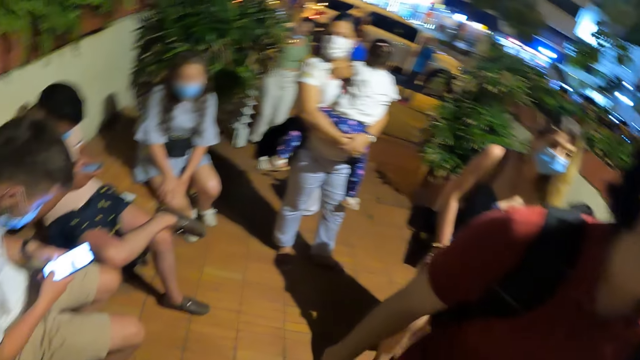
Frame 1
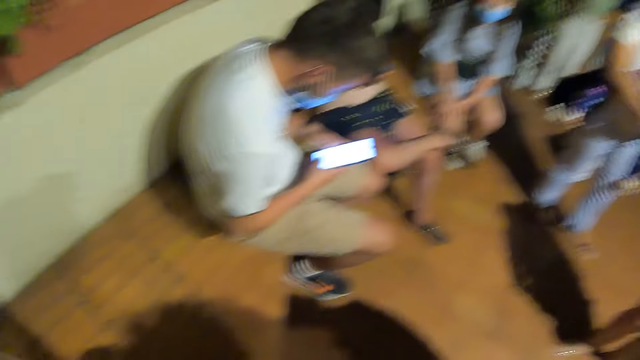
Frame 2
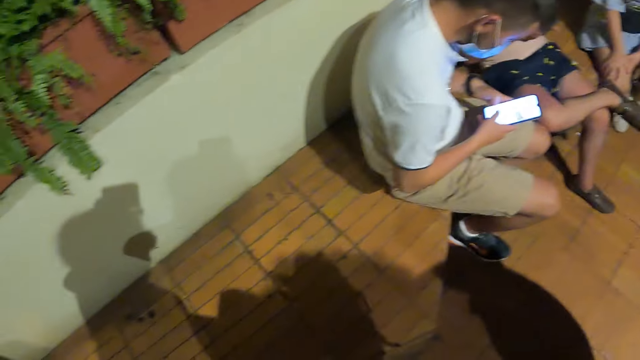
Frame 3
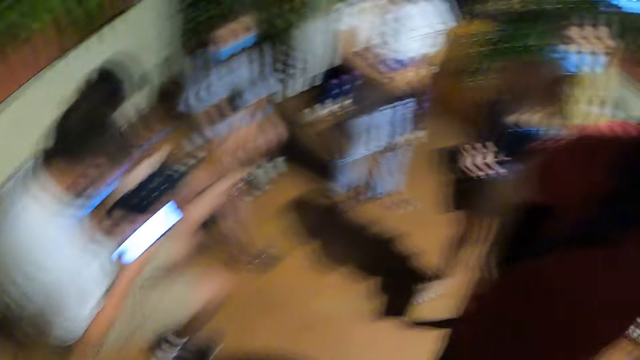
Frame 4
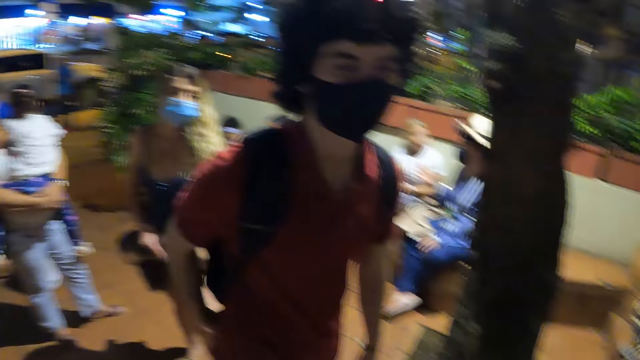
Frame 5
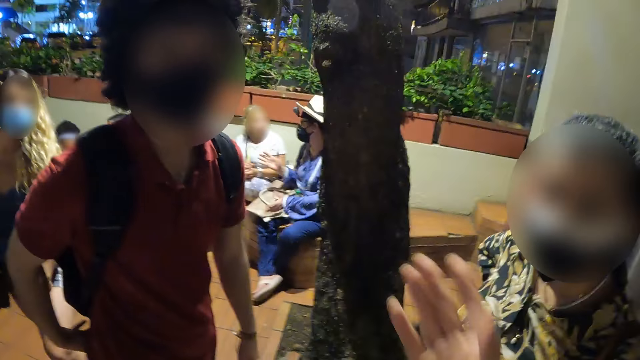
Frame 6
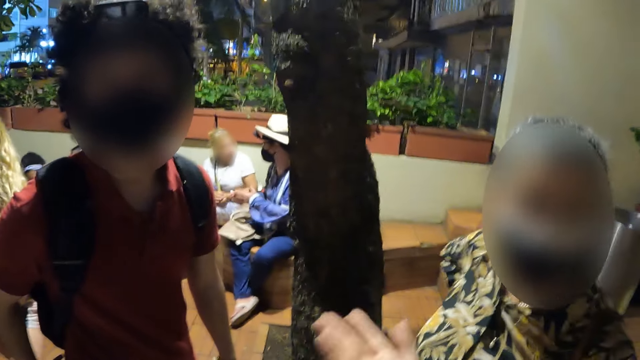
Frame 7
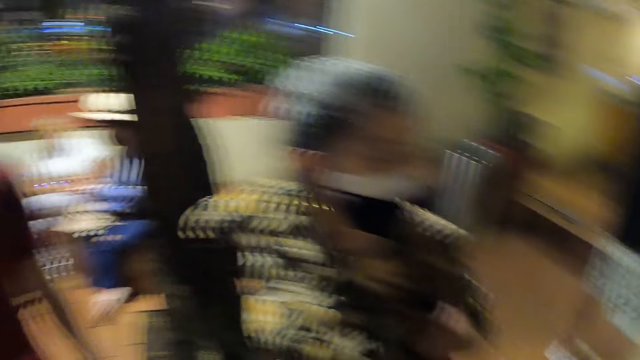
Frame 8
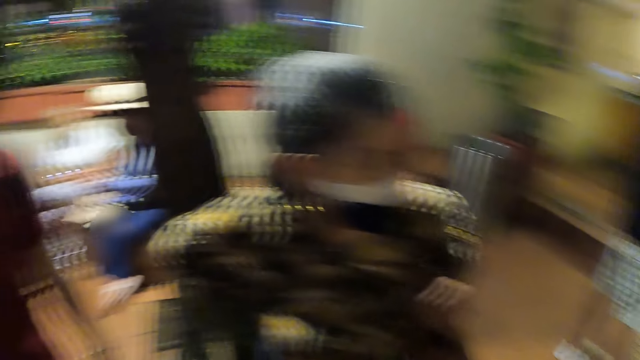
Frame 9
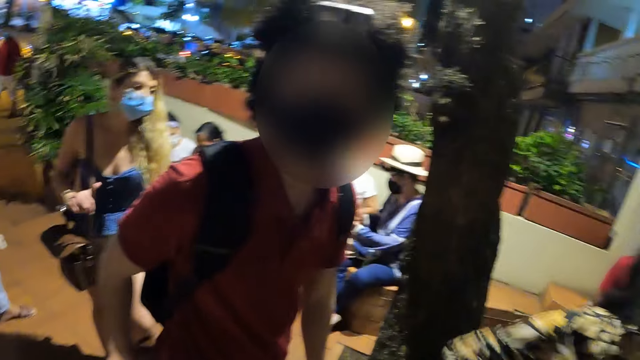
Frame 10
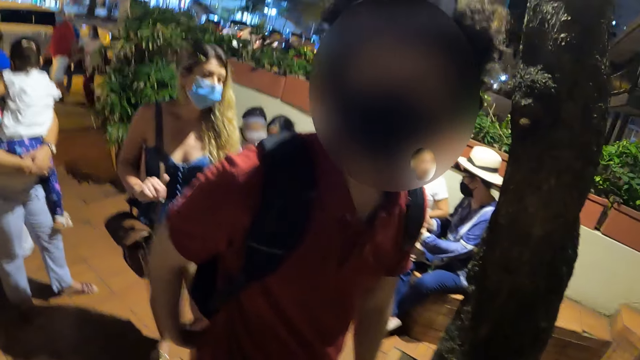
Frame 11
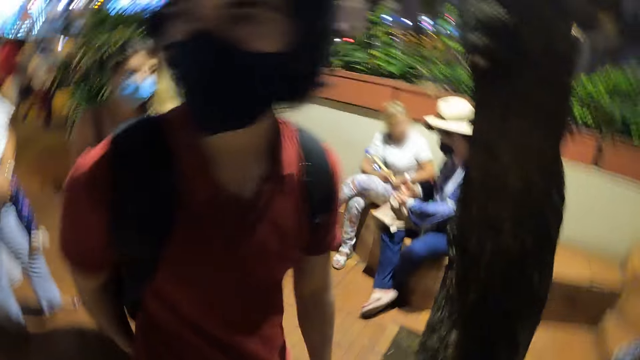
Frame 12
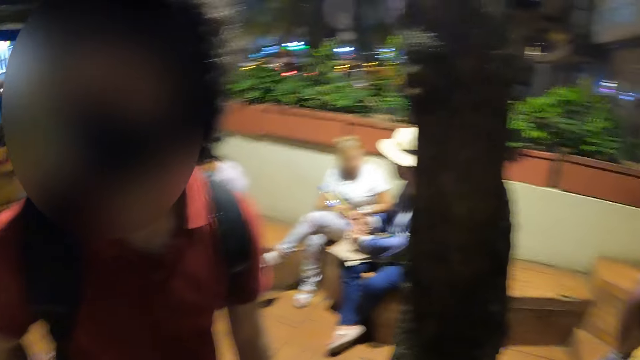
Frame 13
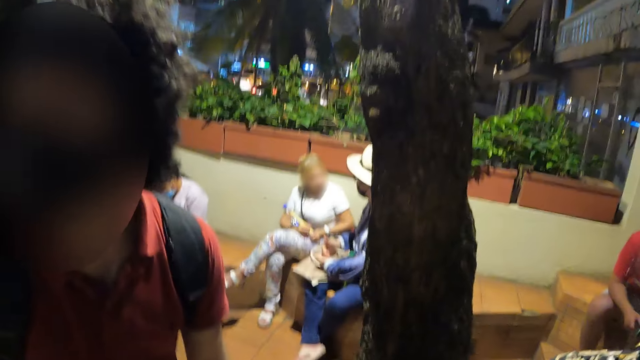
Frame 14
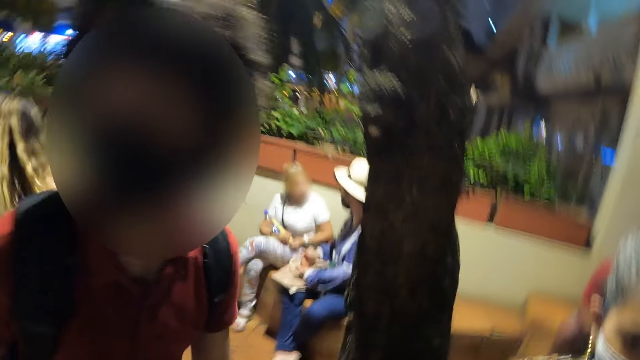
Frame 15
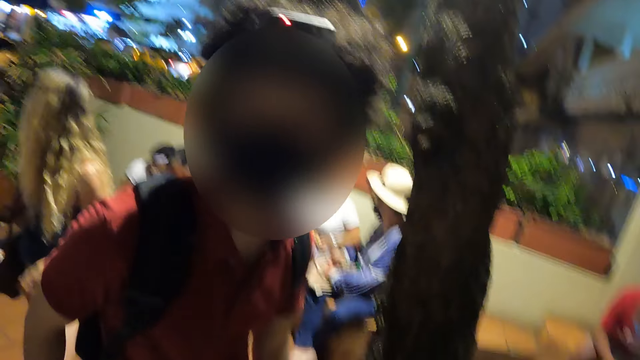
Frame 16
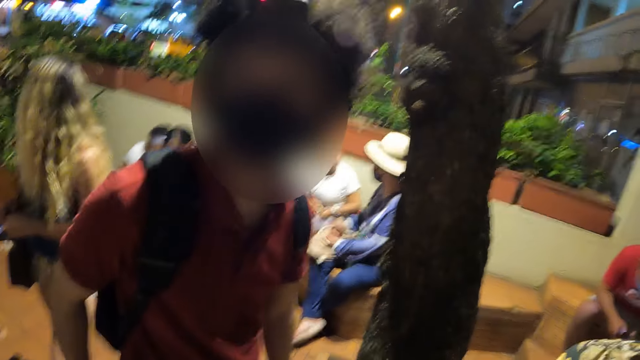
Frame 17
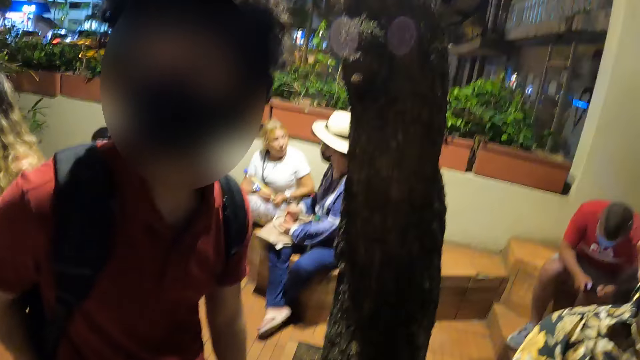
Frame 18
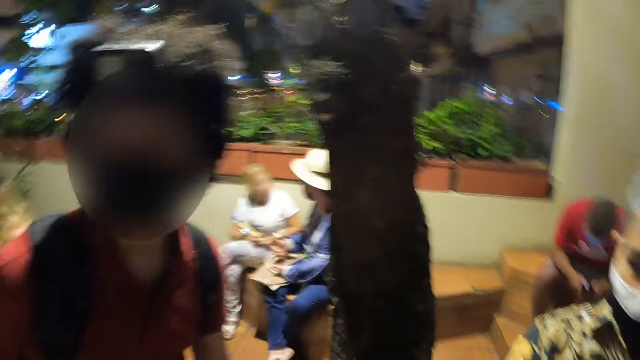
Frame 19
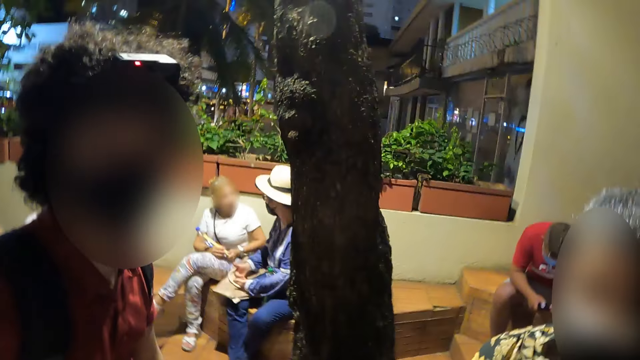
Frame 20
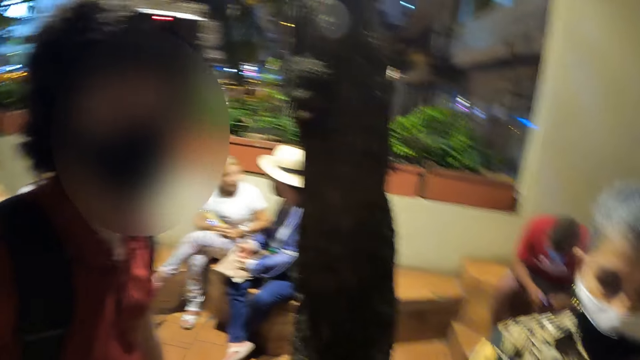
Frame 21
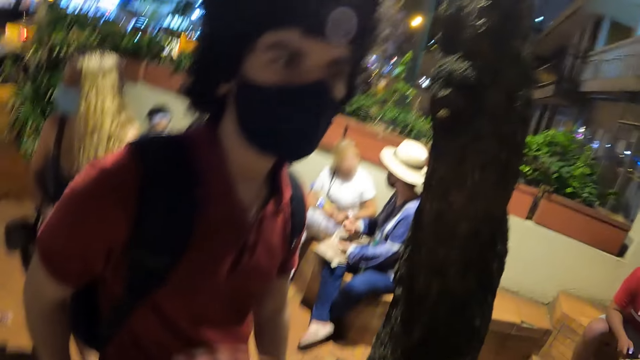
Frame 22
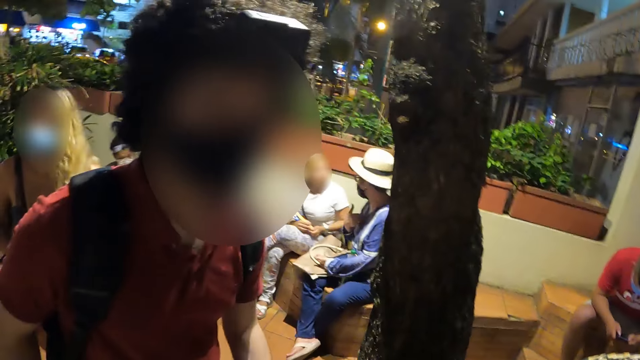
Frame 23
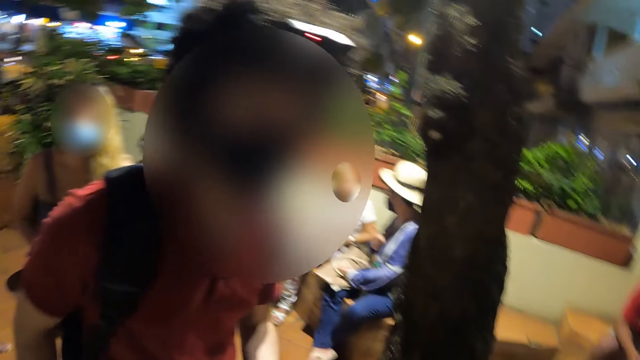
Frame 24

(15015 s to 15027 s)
The camera wearer moves around the compound. They lift up the hand. The woman talks to the camera wearer. The man talks to the camera wearer.

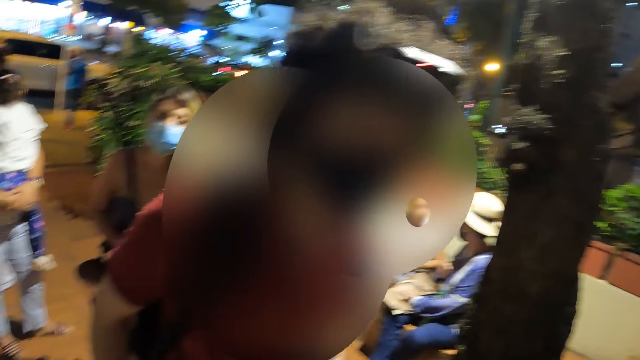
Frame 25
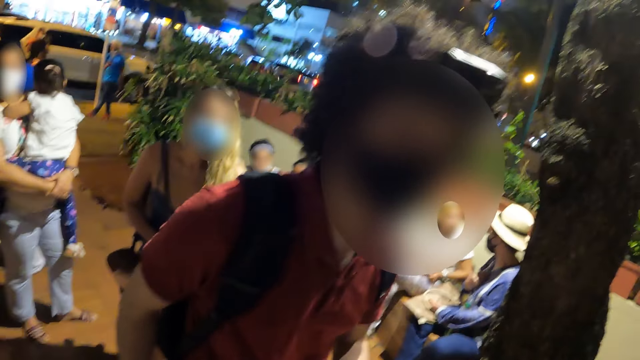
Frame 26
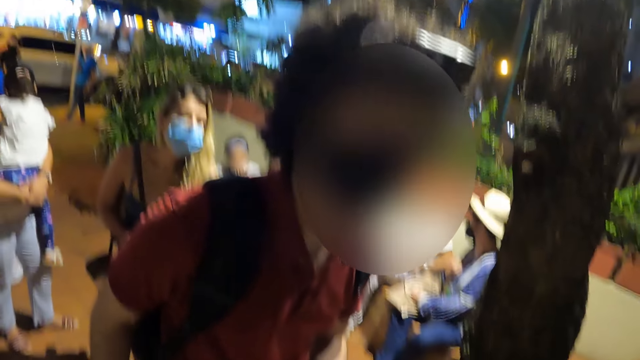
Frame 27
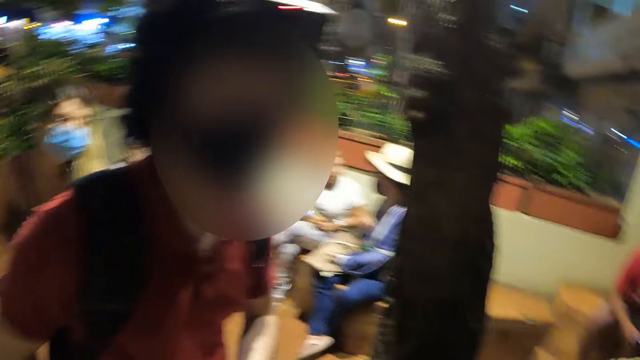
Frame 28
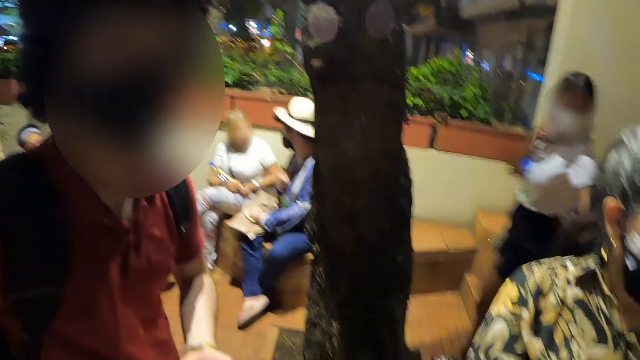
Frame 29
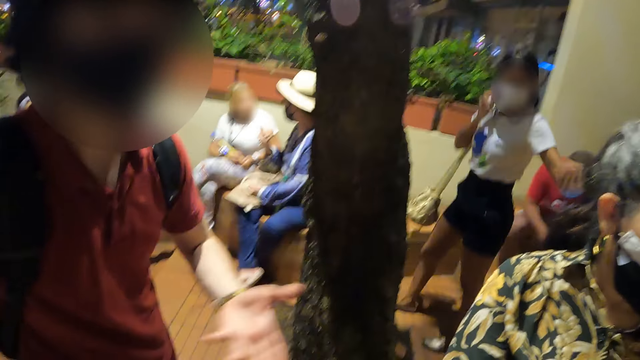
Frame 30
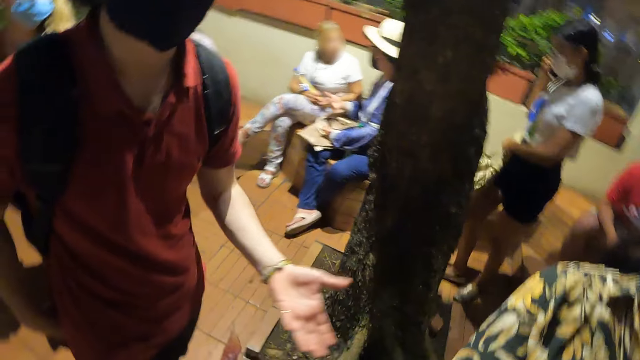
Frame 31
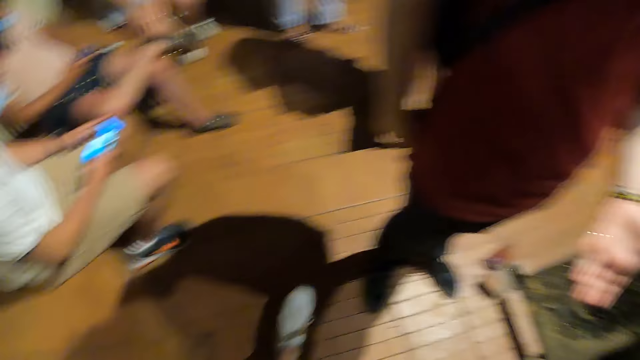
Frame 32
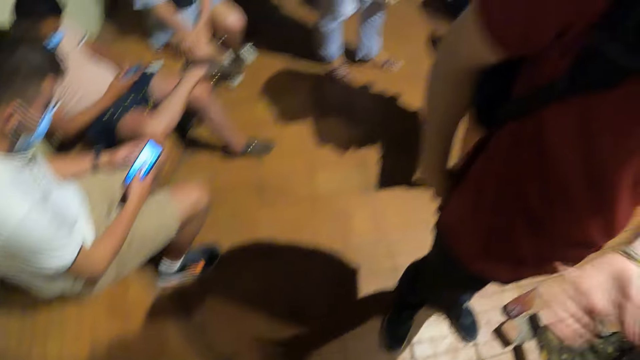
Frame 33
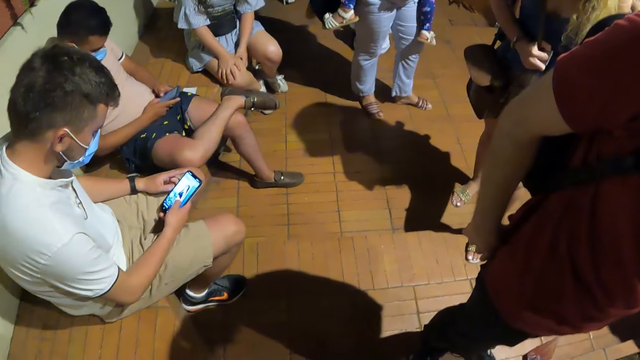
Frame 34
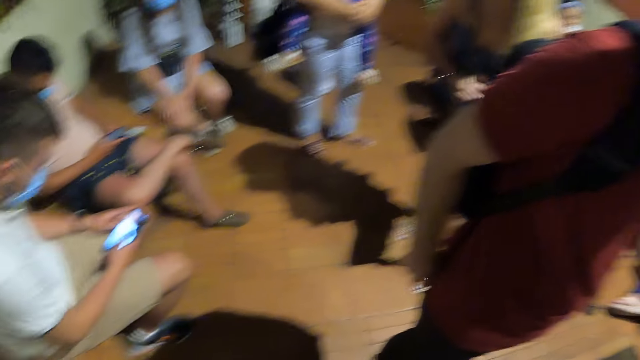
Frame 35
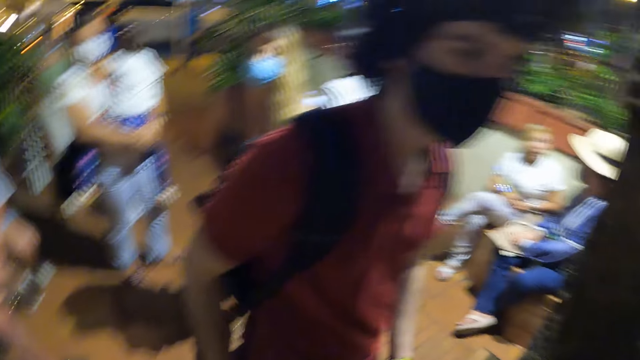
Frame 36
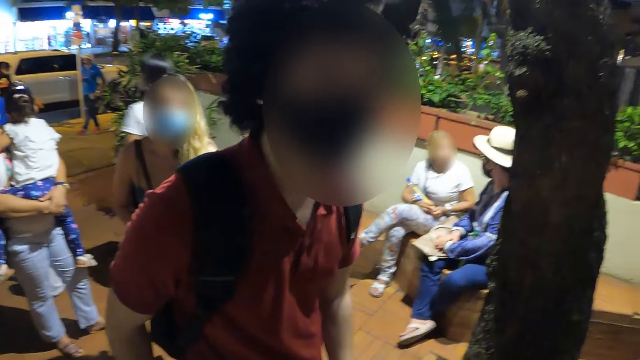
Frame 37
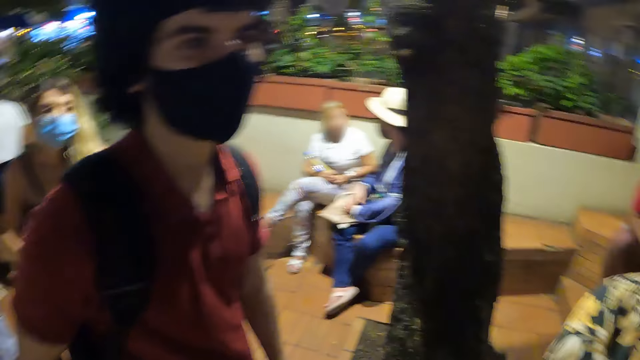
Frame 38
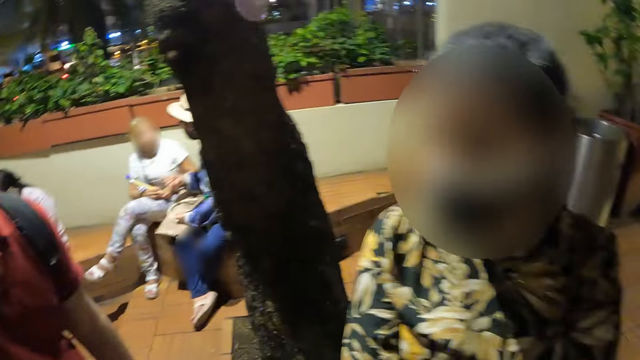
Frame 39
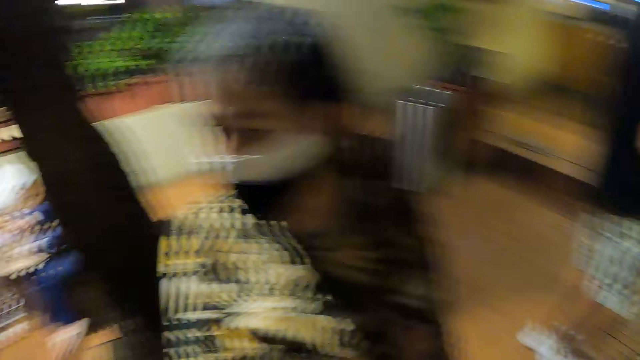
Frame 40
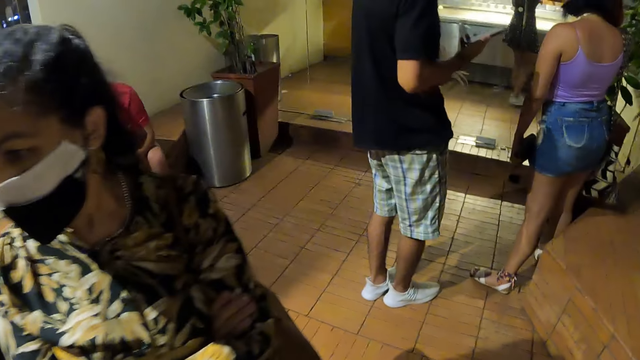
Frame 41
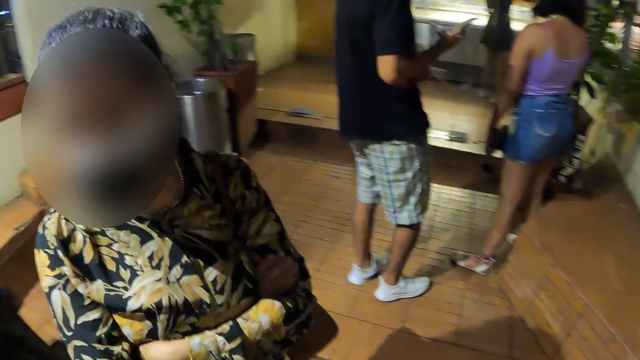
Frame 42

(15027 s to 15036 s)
The camera wearer talks to people.
